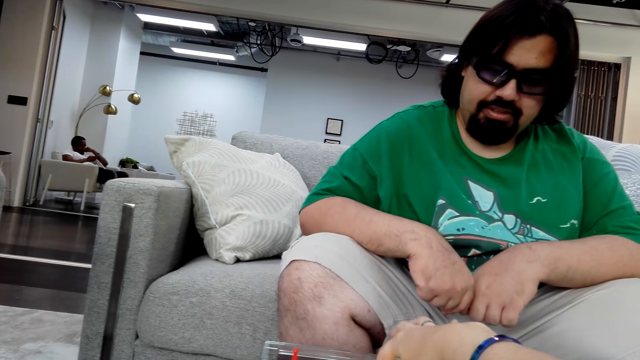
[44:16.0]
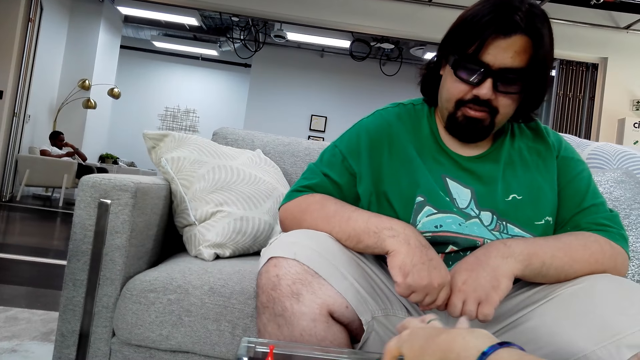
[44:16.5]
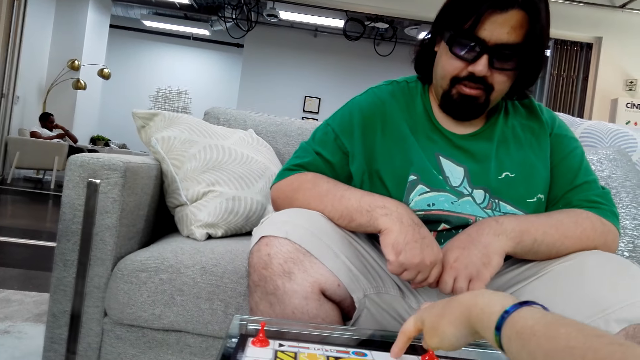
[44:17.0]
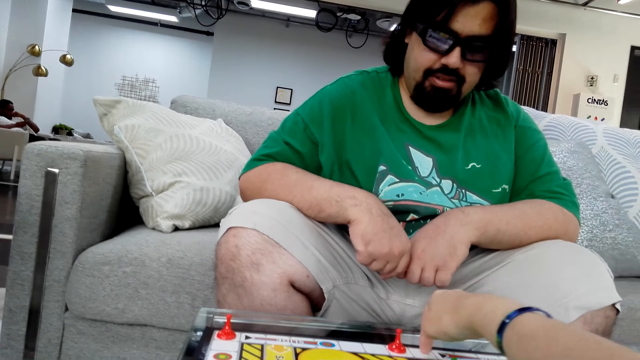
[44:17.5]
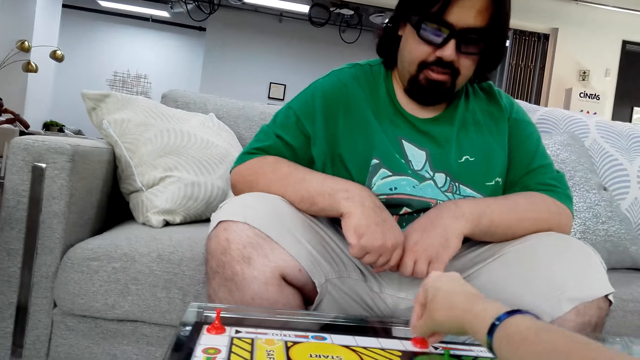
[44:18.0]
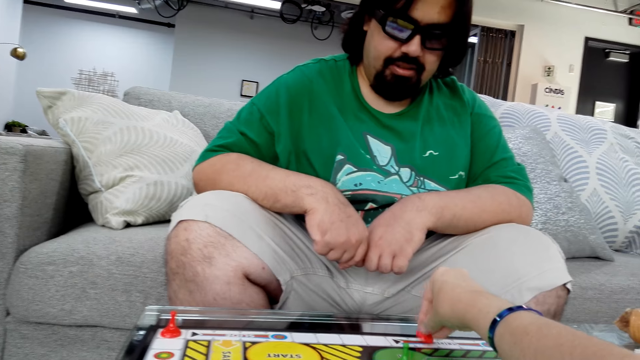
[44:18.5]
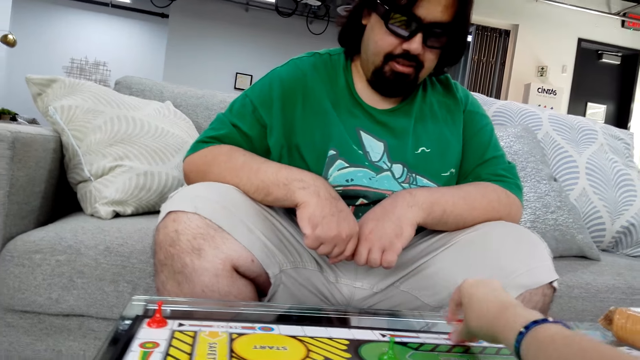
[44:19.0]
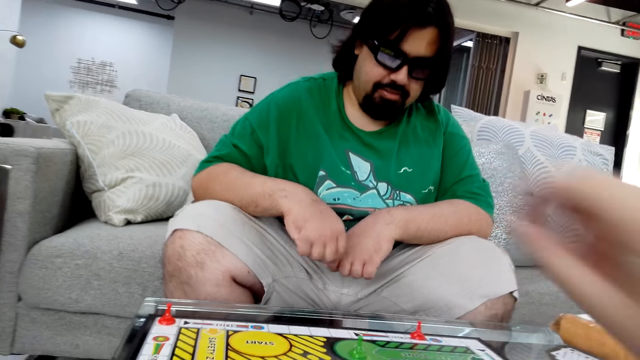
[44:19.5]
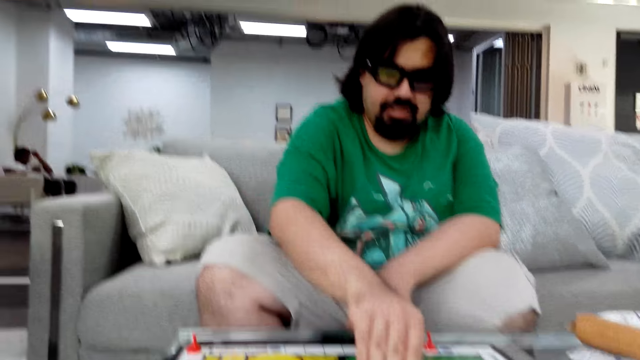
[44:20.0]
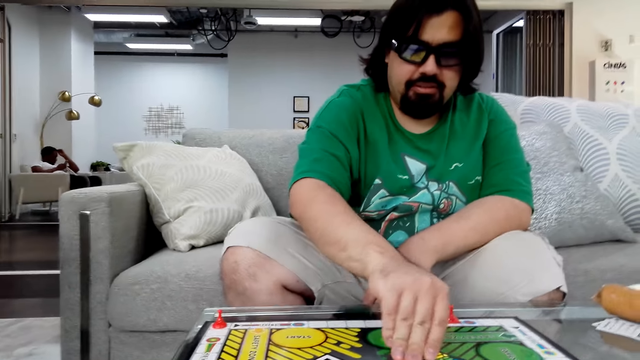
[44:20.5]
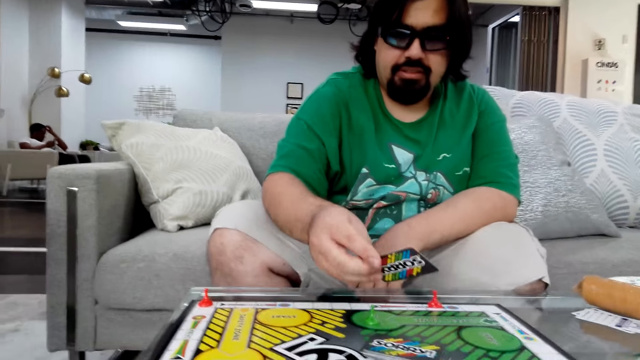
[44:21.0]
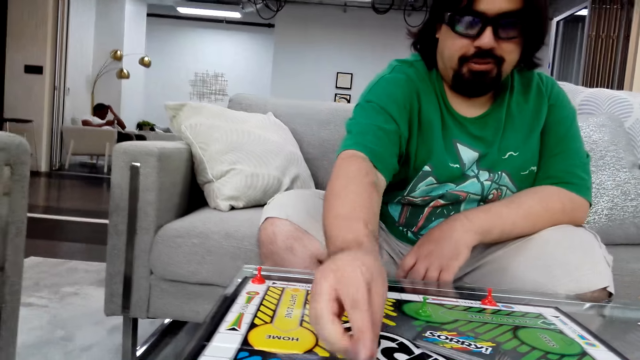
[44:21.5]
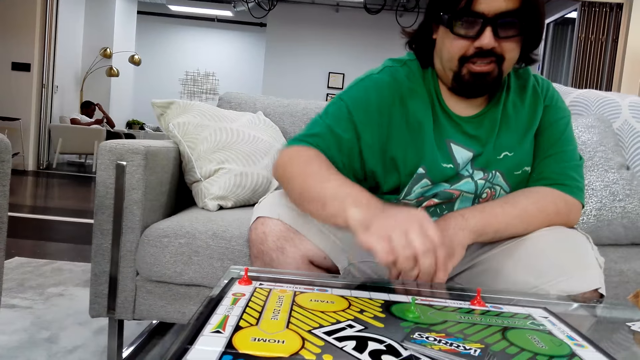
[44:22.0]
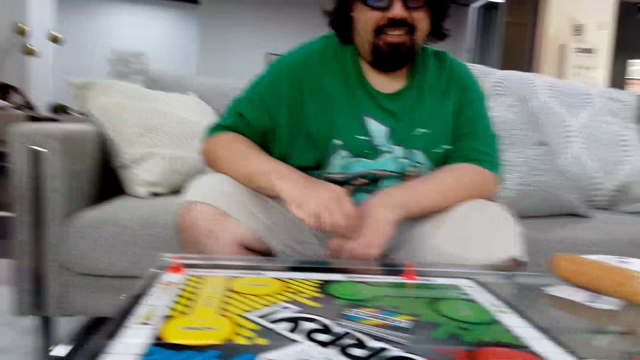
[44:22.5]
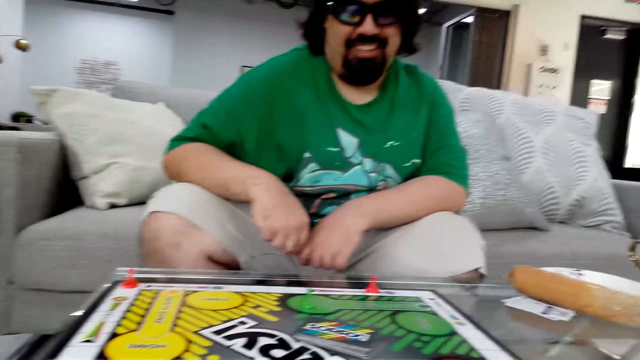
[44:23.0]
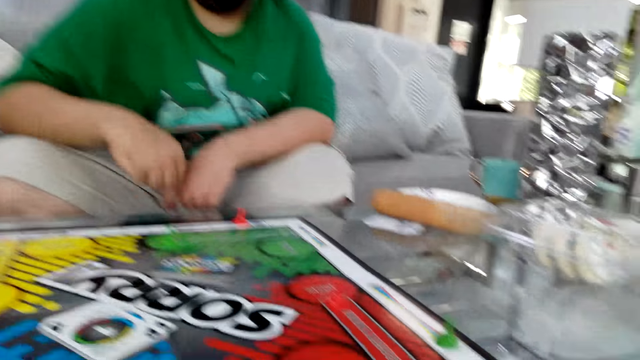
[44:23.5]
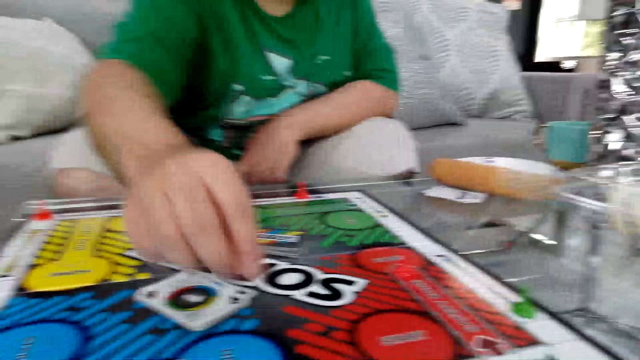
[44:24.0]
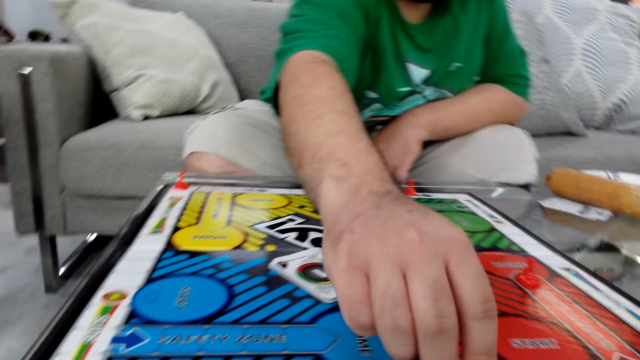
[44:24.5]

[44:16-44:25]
The camera wearer moves the board game piece on the table. A man plays the Sorry game. The man holds a poker card with his right hand.

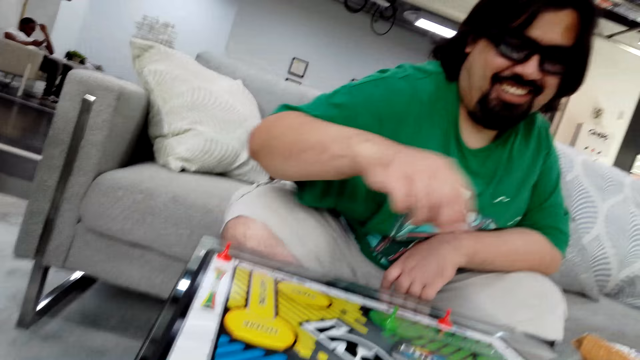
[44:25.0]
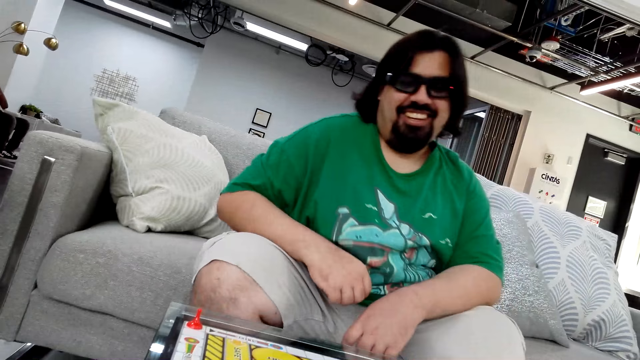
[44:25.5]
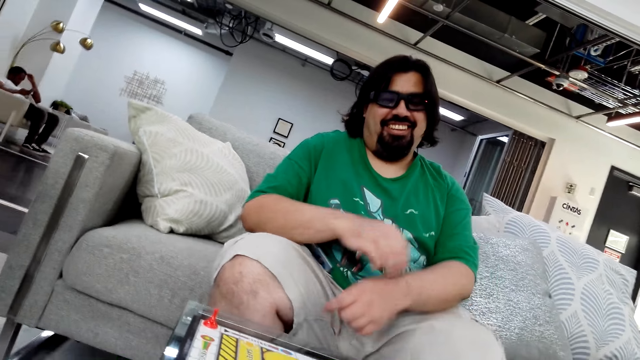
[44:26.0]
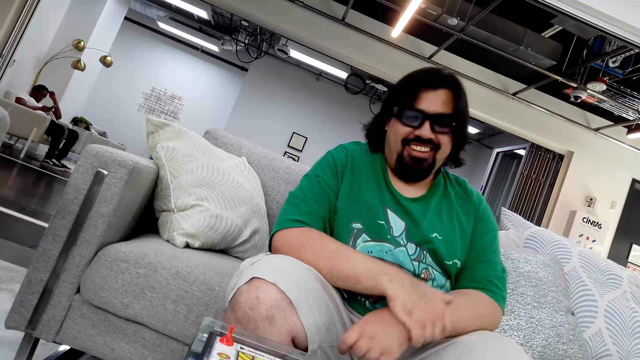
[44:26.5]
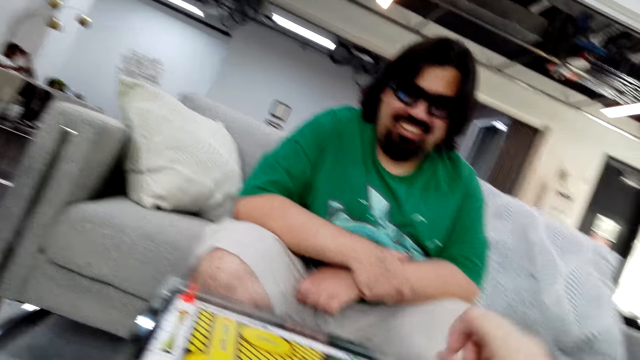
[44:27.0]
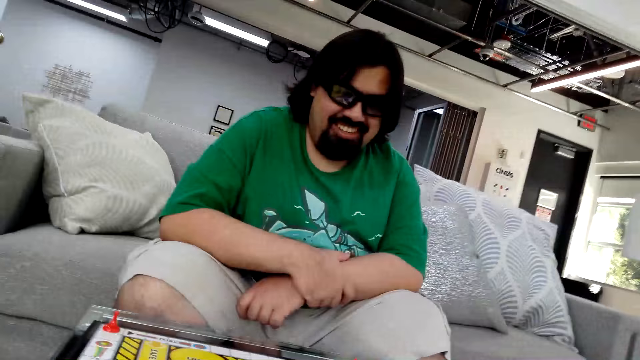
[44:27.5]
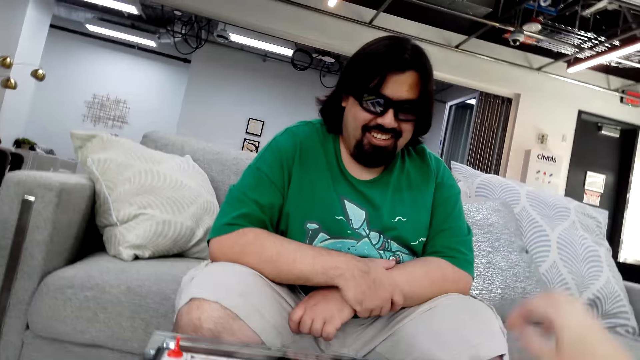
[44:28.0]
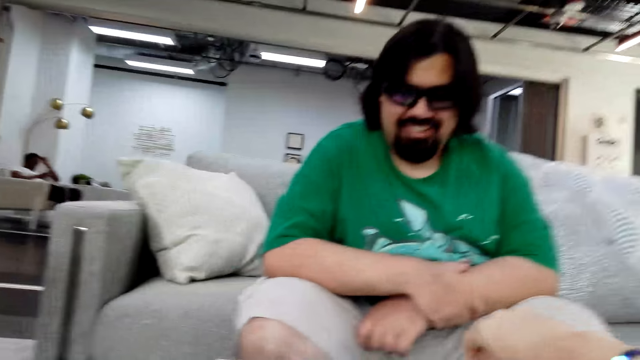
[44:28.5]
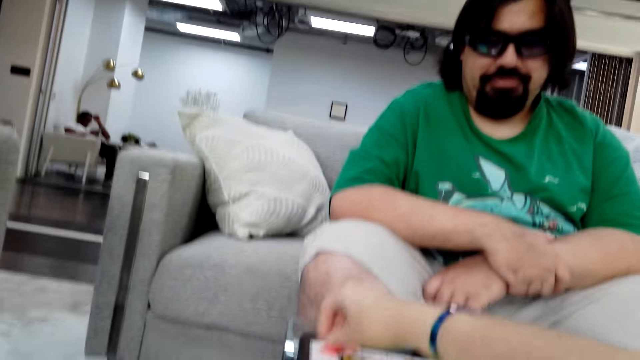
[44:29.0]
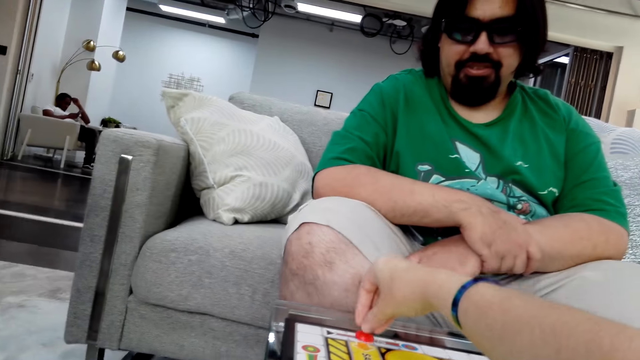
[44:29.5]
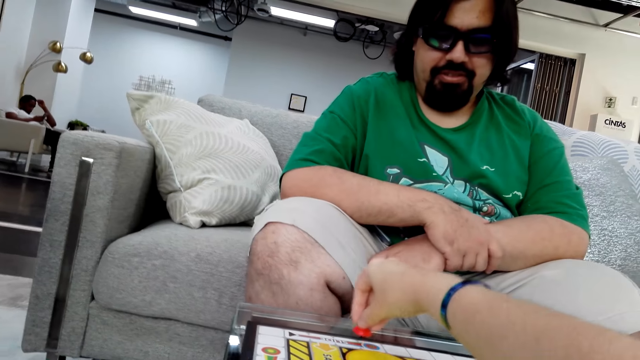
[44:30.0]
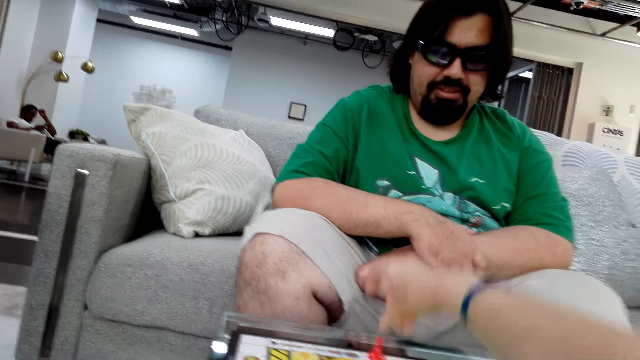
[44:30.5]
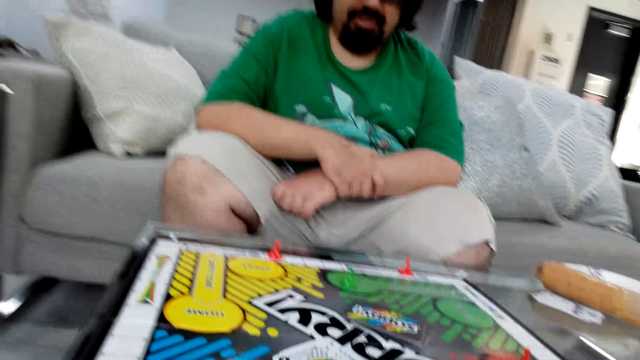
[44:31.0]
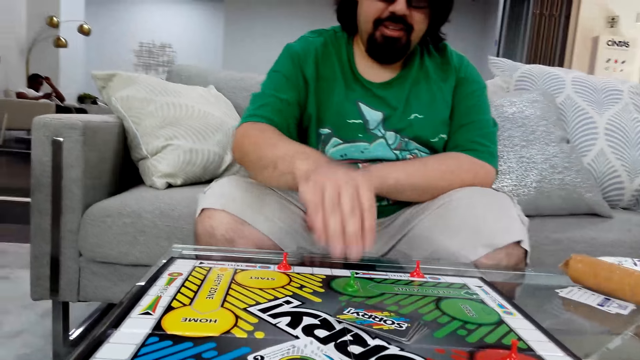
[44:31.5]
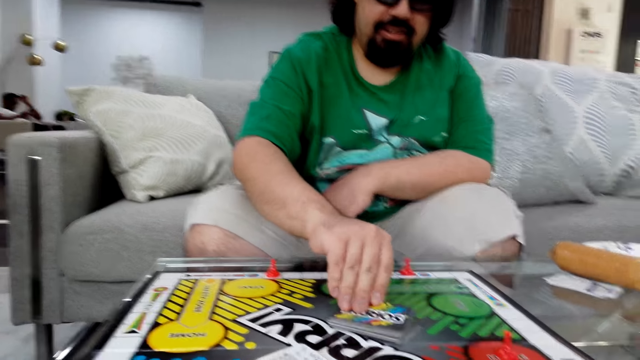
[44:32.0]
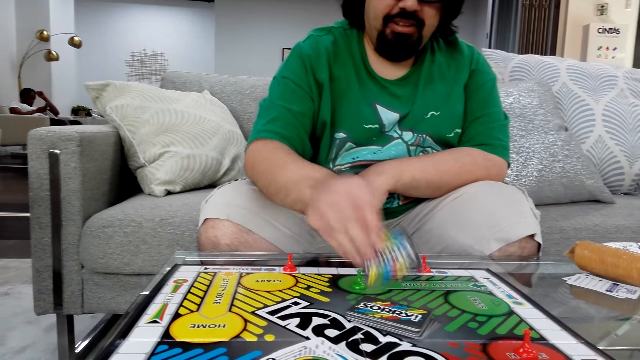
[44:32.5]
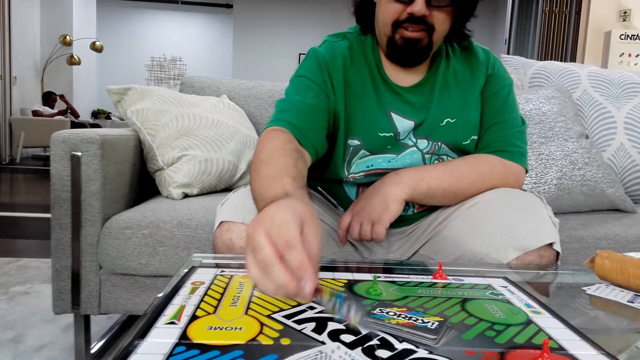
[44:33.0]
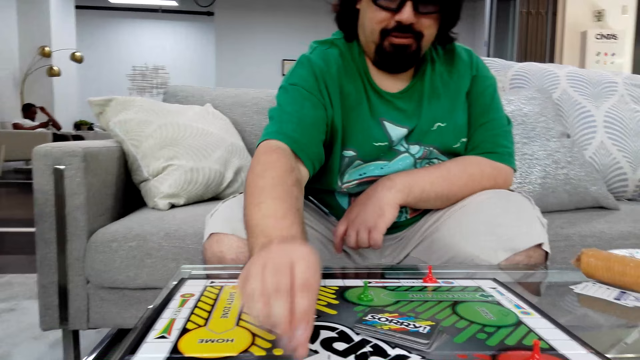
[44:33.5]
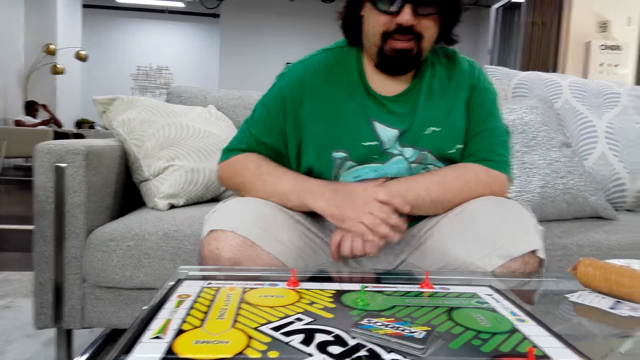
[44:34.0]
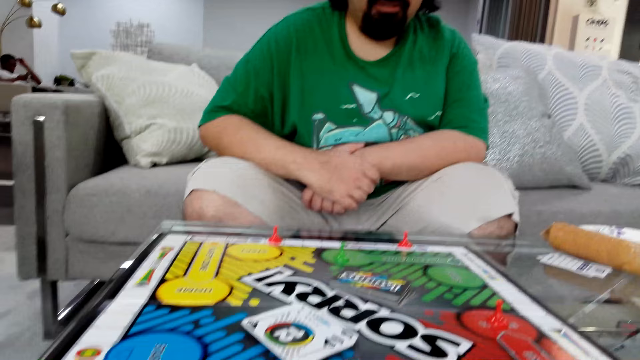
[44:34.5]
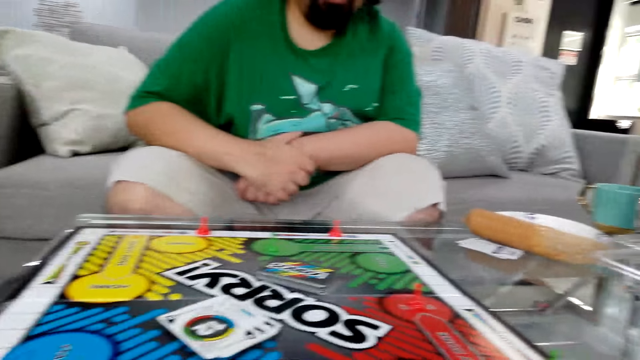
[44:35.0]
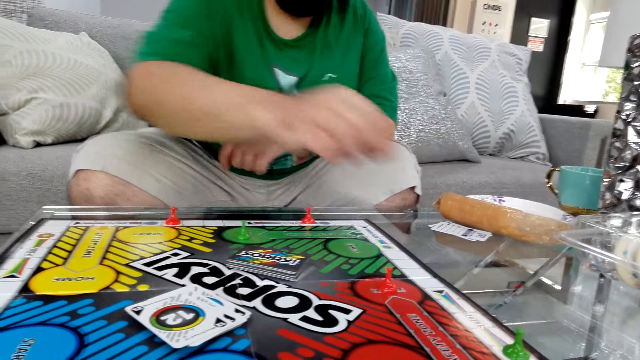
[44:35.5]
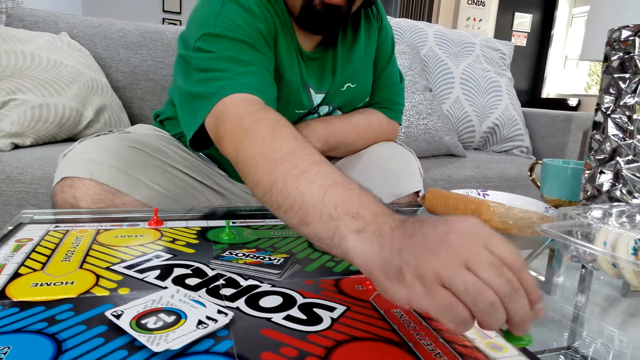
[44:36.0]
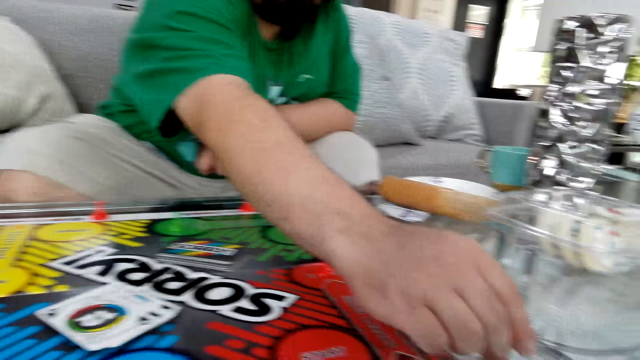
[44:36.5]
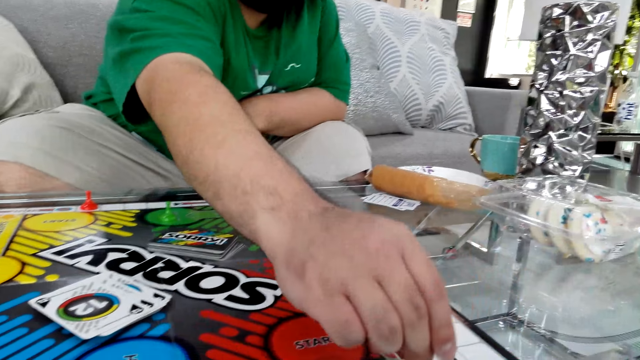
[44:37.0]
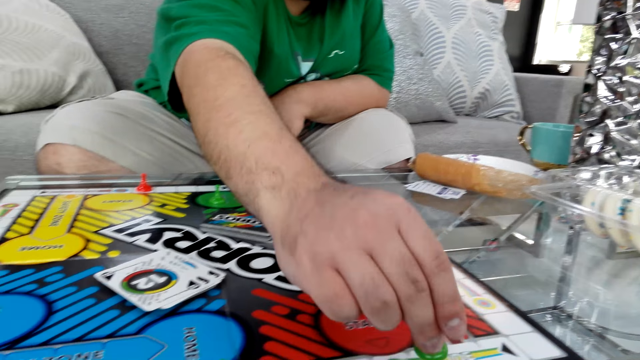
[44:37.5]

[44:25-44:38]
The camera wearer plays the Sorry game. They move the board game piece on the table. A man plays the Sorry game. The man holds a poker card with his right hand.
